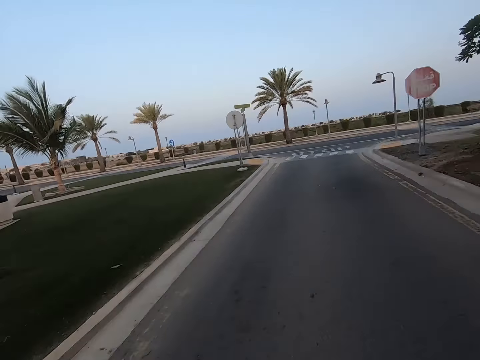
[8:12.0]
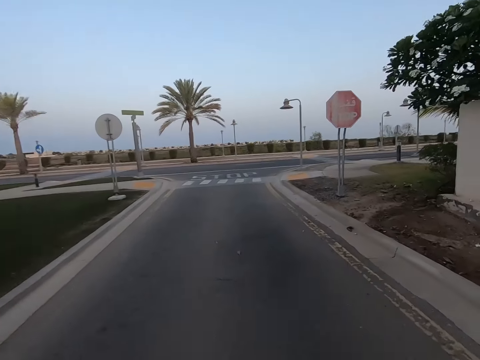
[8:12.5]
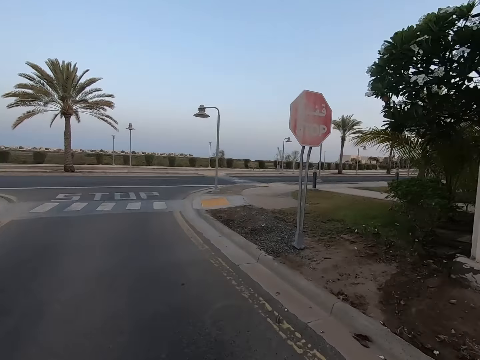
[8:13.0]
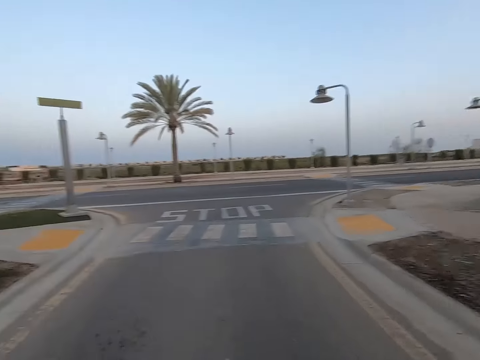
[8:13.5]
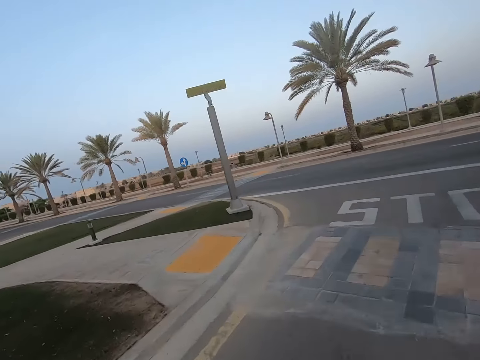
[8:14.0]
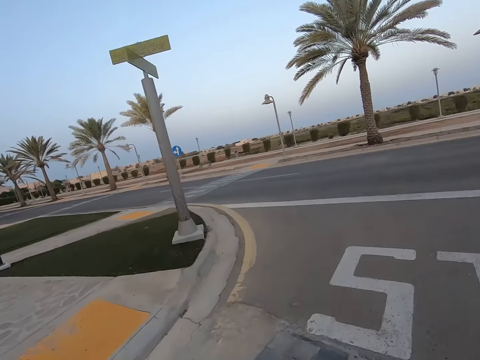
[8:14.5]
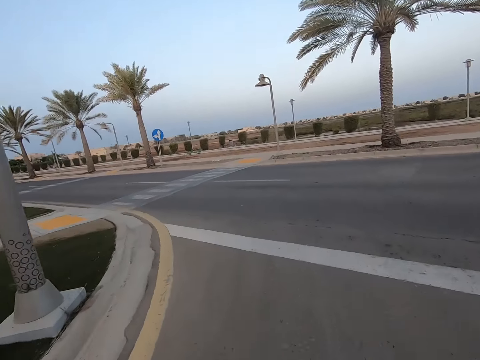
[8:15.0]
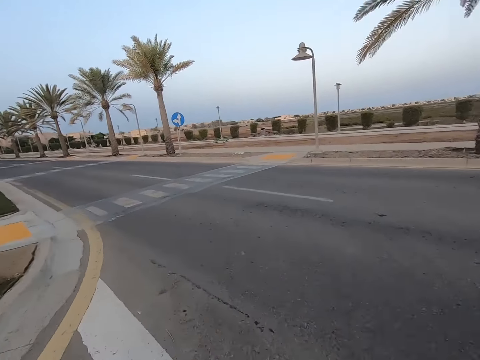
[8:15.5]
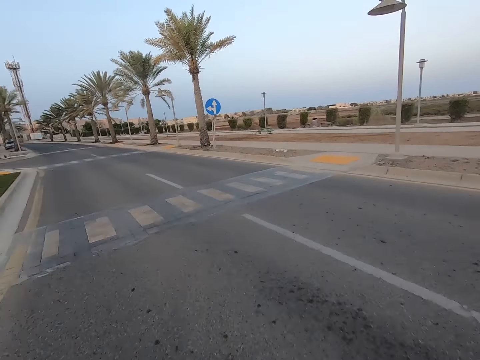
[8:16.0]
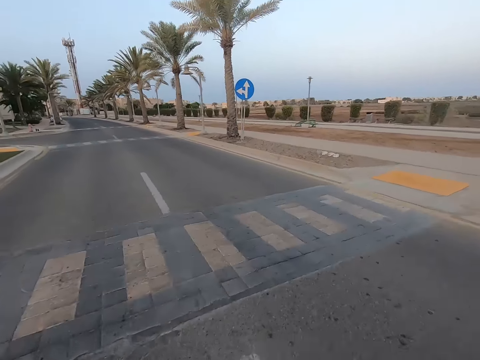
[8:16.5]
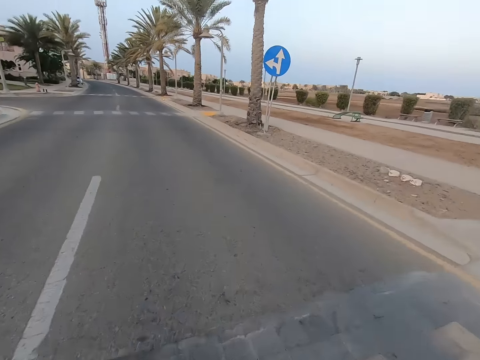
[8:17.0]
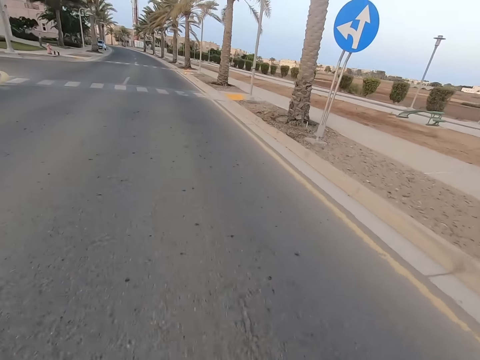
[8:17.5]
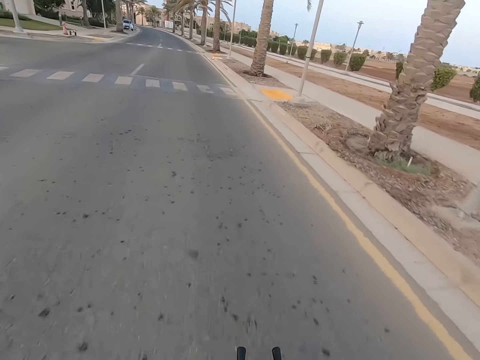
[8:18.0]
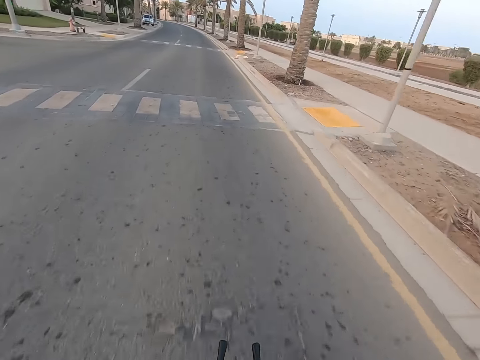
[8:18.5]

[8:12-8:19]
The camera wearer looks around the road.

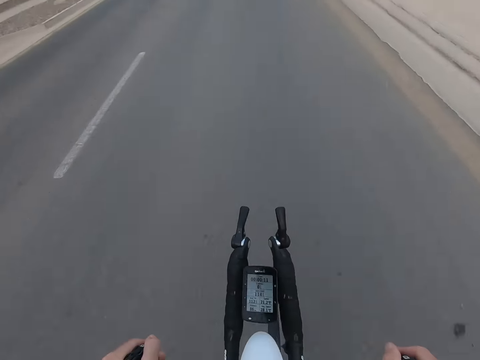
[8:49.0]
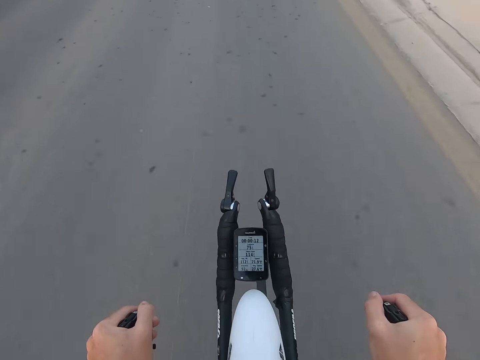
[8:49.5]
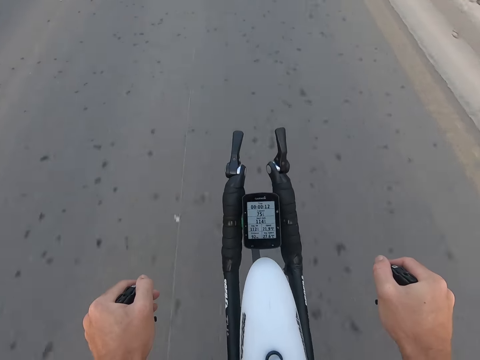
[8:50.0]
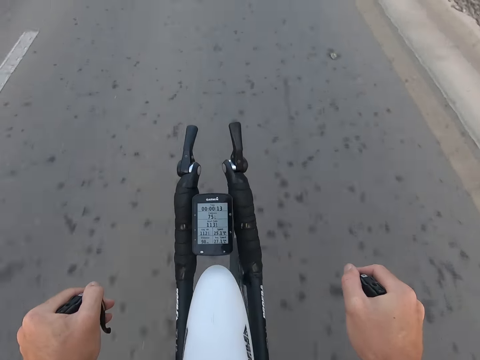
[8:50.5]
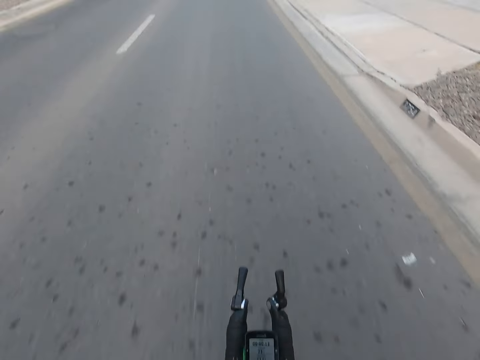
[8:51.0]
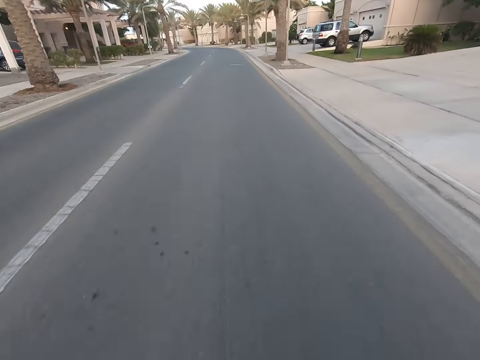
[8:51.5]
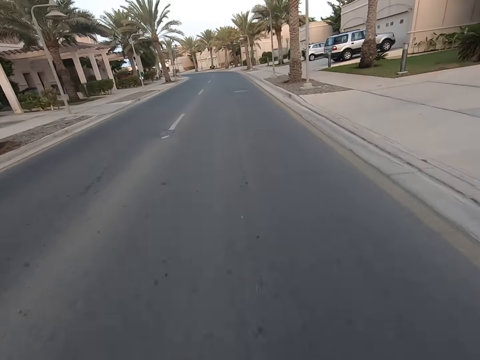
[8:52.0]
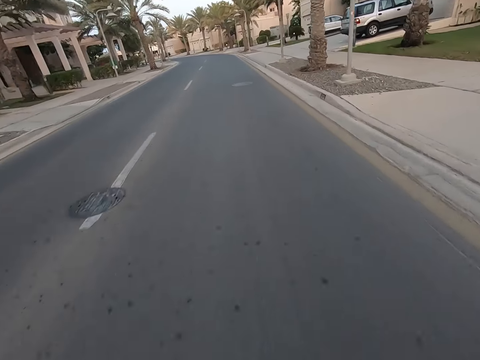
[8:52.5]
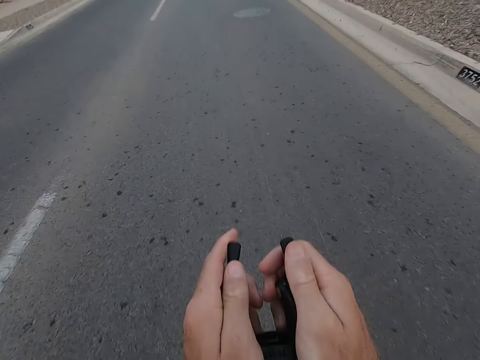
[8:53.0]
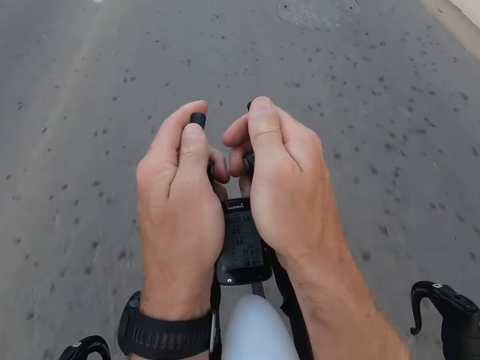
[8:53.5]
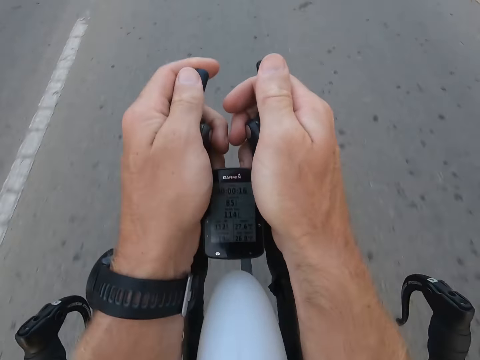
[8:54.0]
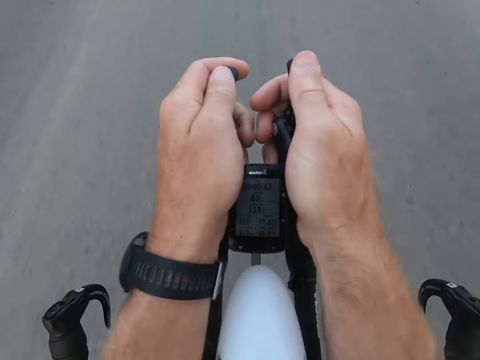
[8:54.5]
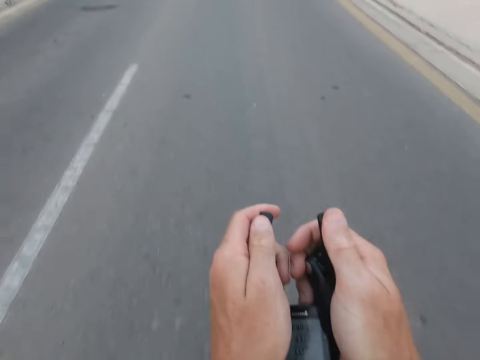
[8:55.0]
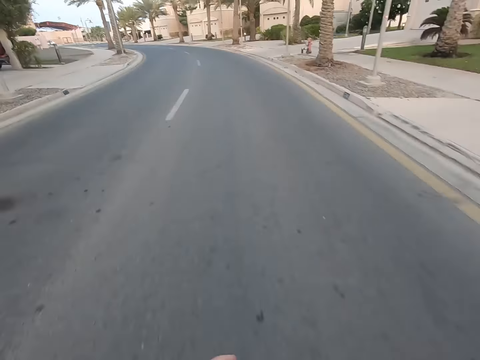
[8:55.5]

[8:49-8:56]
The camera wearer looks at the phone on the bicycle.

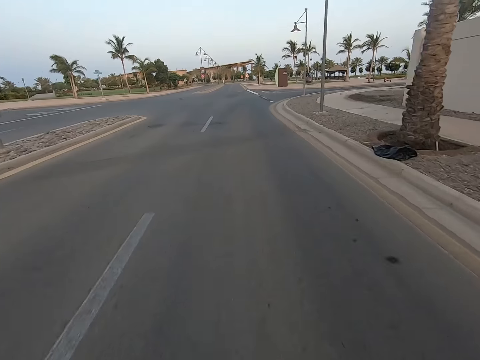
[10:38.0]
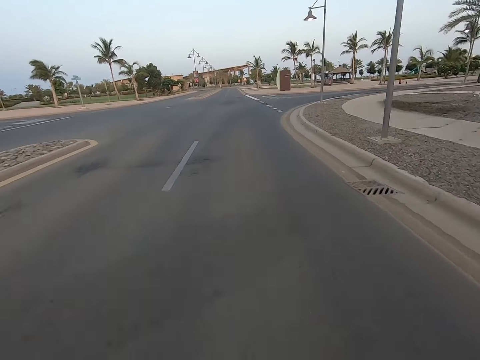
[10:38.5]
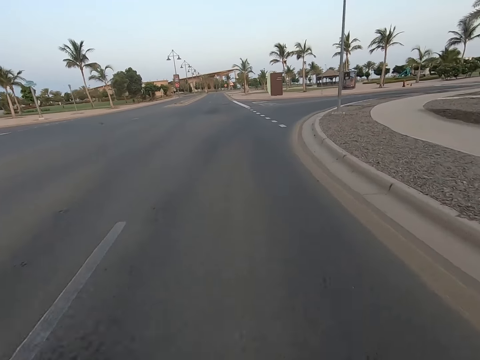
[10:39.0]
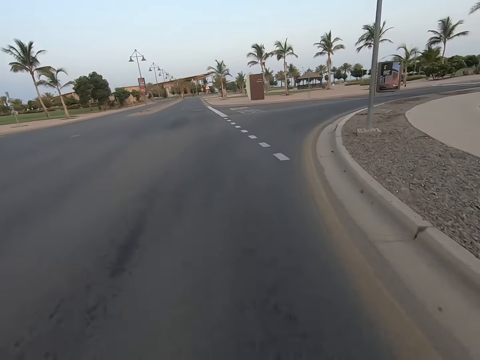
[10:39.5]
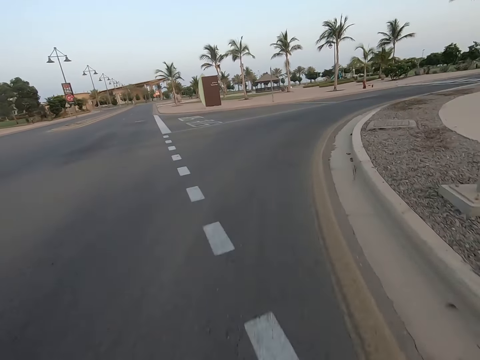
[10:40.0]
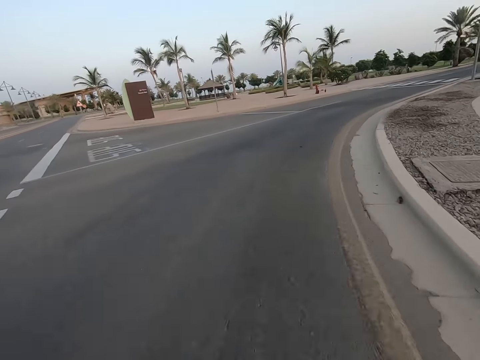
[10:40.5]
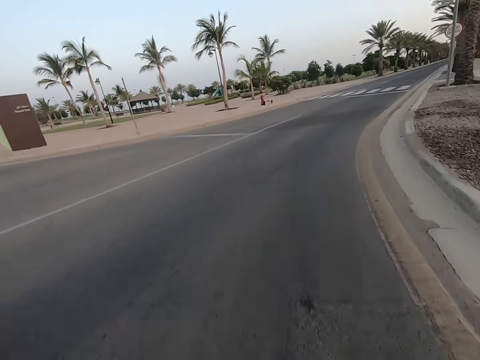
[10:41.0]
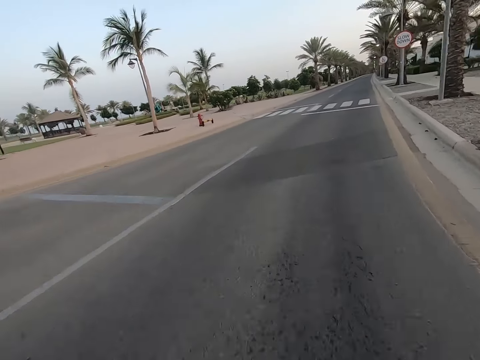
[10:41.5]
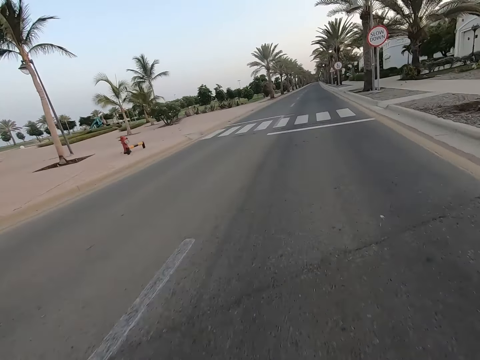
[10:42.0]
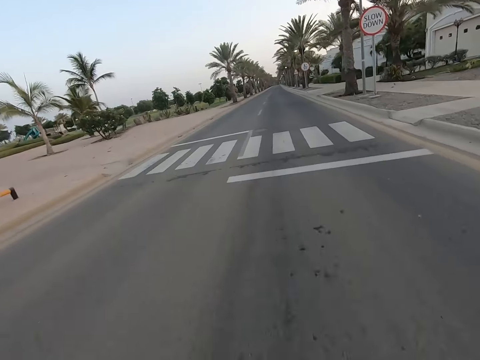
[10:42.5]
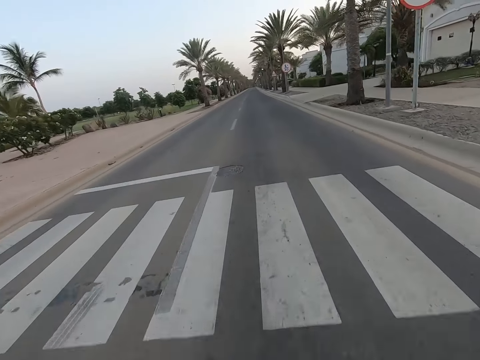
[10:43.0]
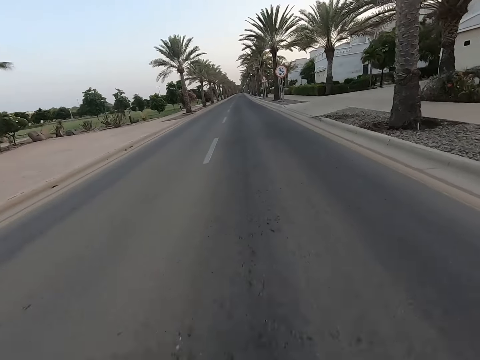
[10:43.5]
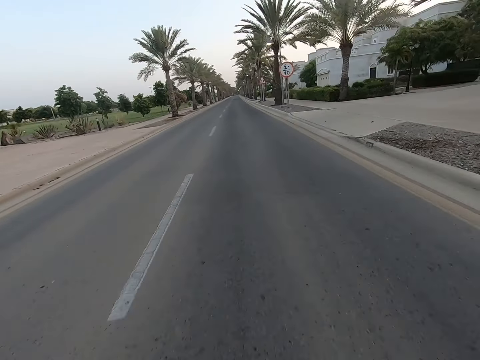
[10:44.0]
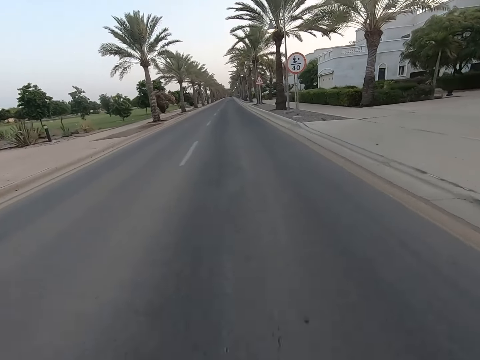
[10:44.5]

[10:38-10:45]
The camera wearer turns right.

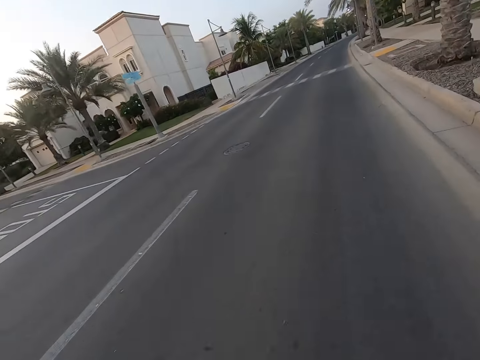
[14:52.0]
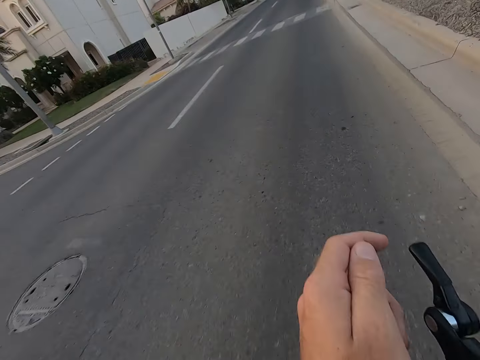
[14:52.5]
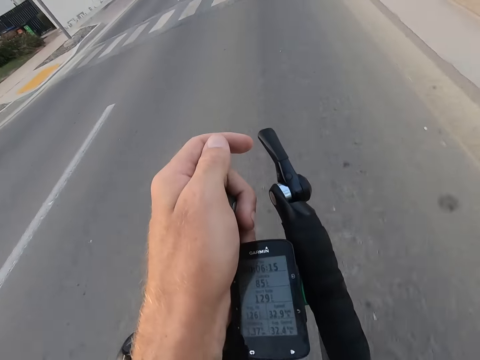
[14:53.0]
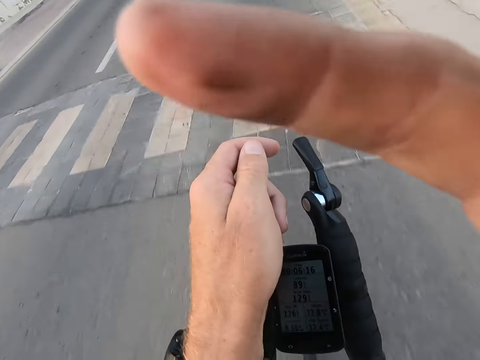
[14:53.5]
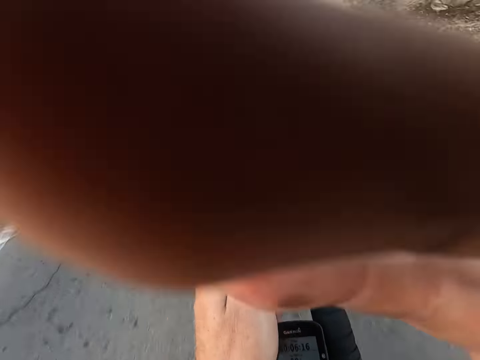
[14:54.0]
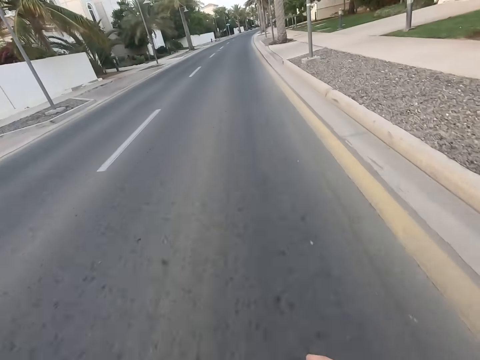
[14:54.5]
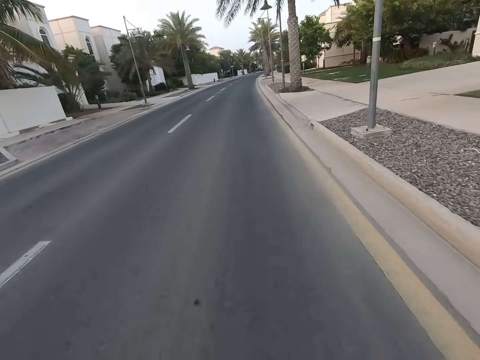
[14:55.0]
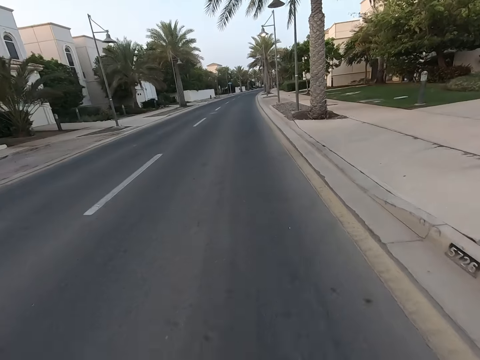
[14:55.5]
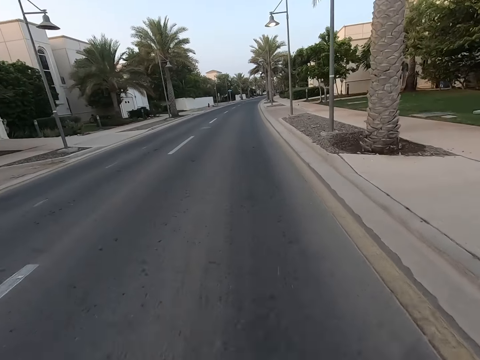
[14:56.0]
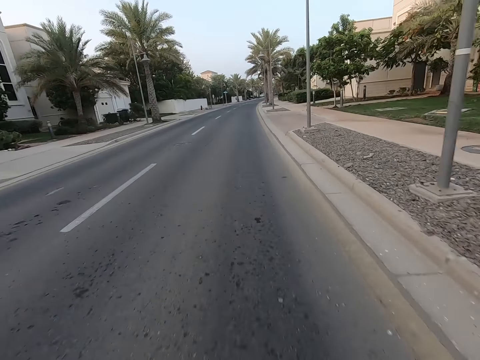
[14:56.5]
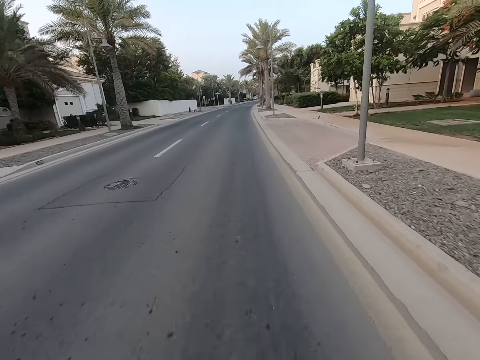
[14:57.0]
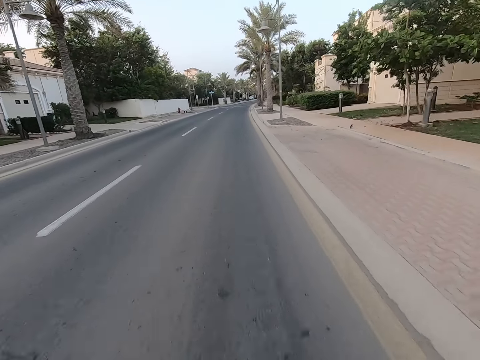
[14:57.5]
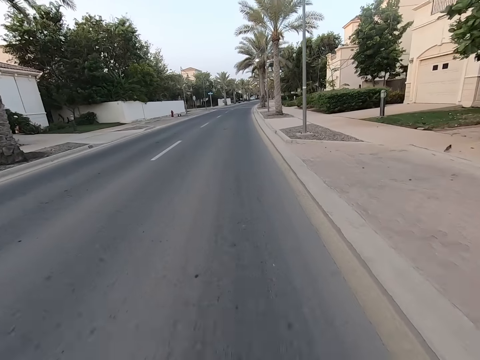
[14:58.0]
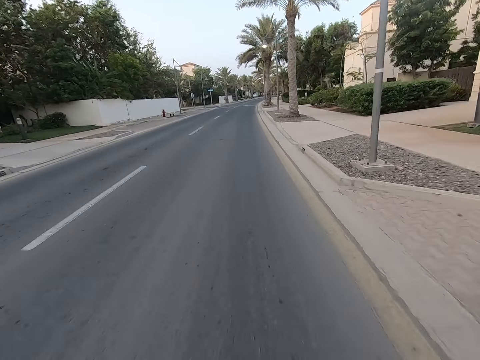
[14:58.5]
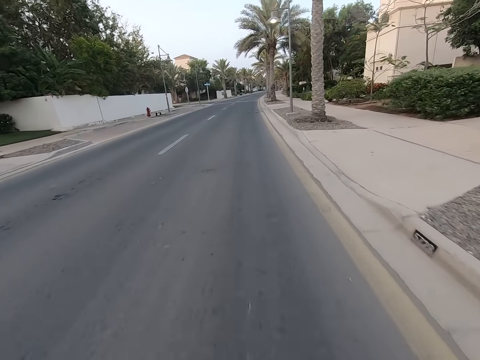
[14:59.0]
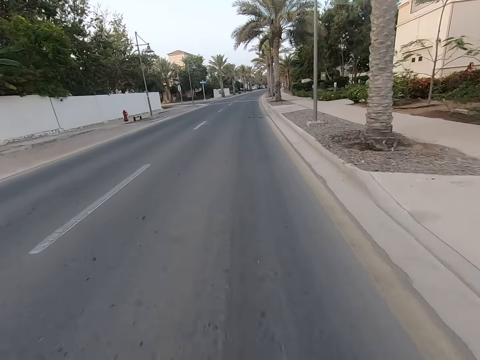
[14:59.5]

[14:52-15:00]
The camera wearer operates a phone. They adjust the camera, touch something, and drive the bicycle on the road.
